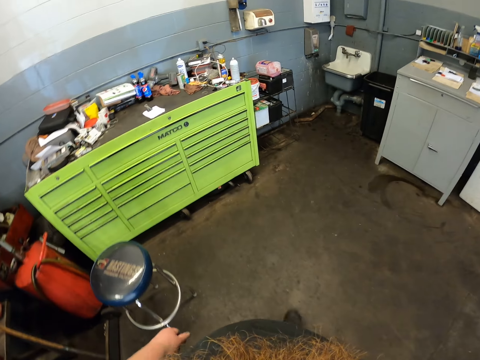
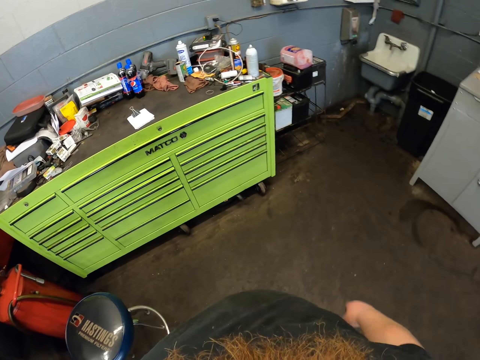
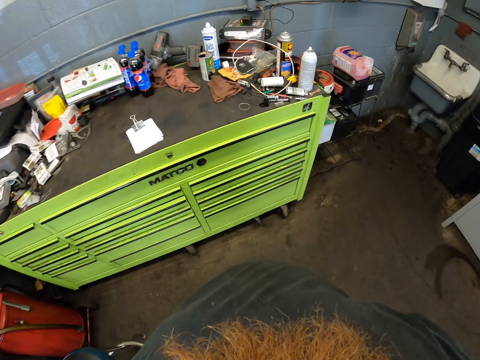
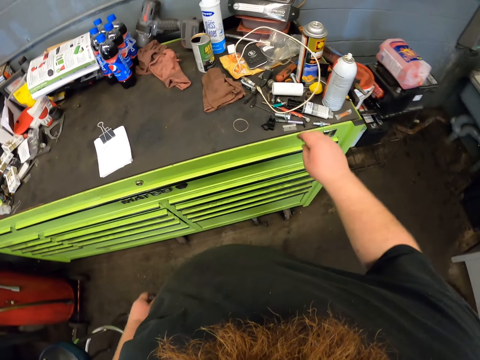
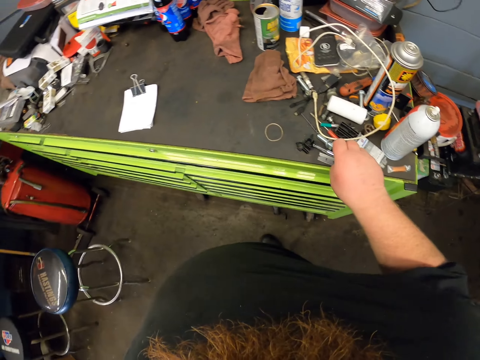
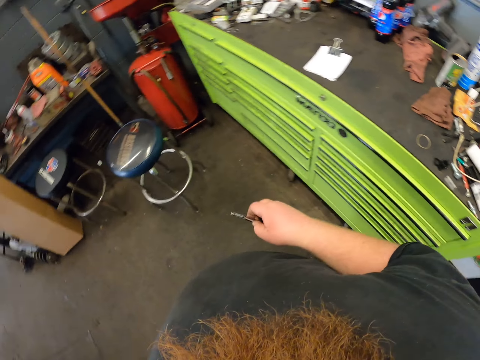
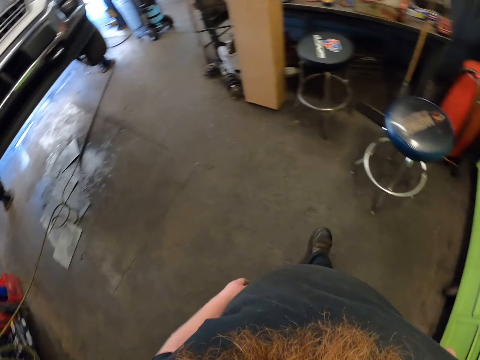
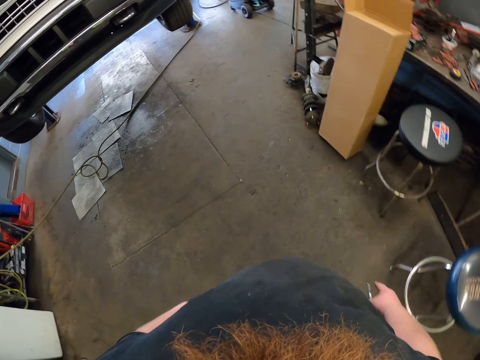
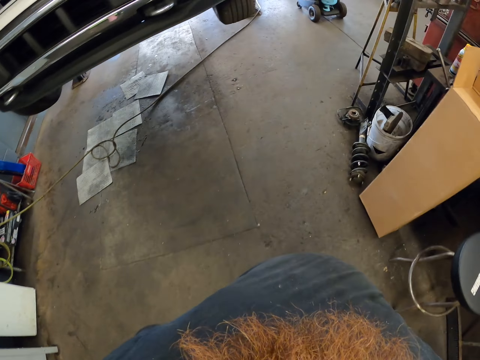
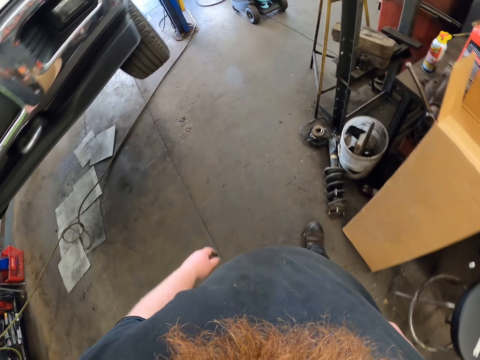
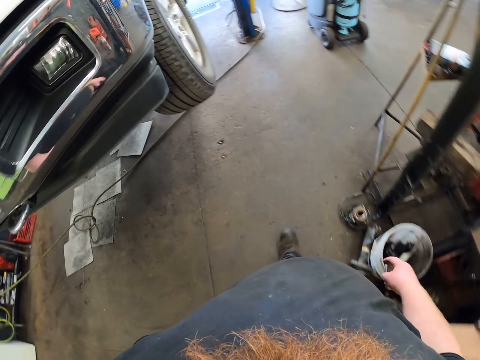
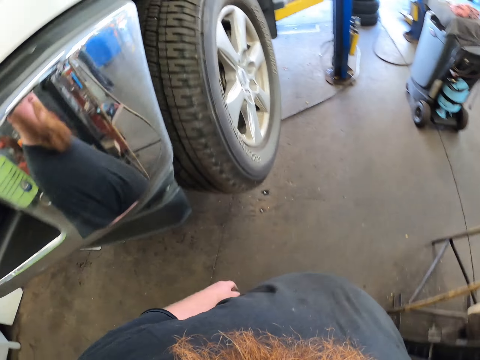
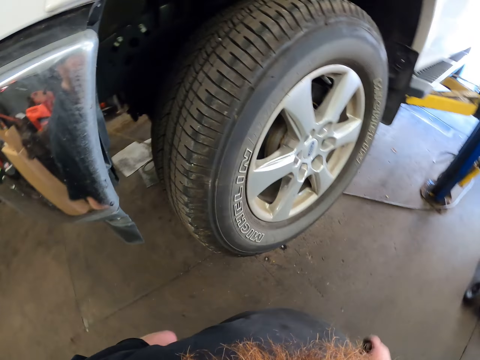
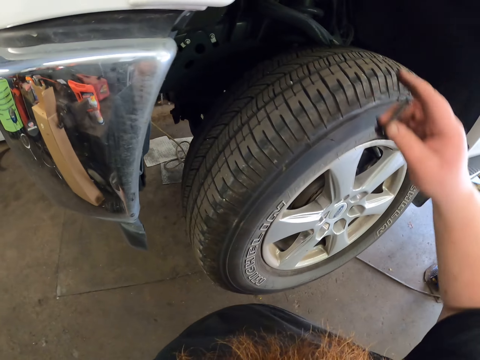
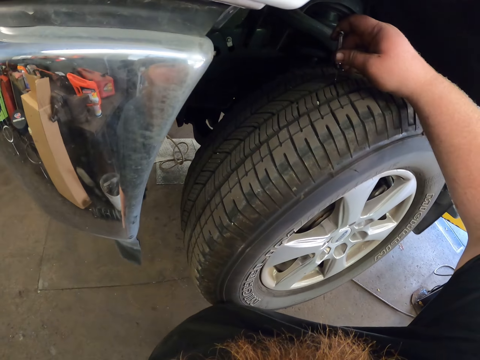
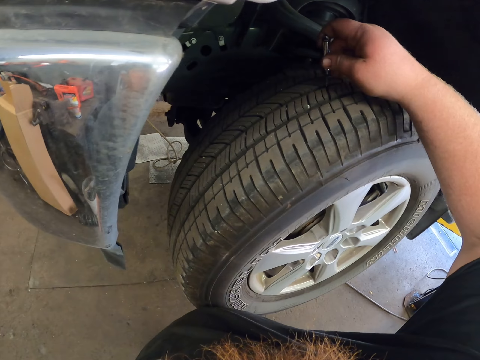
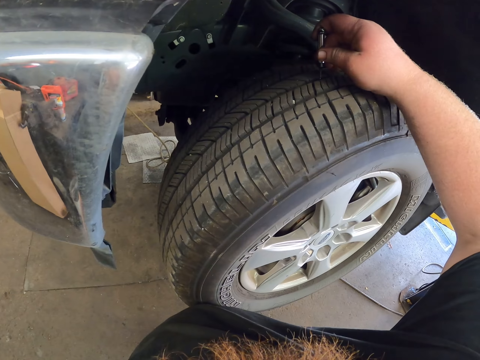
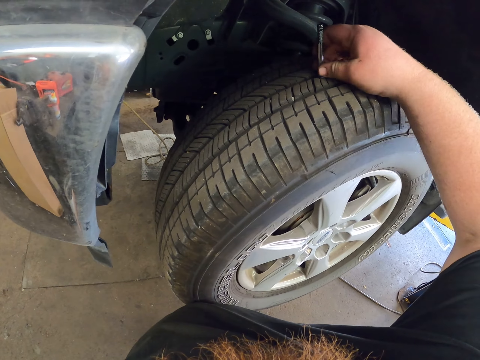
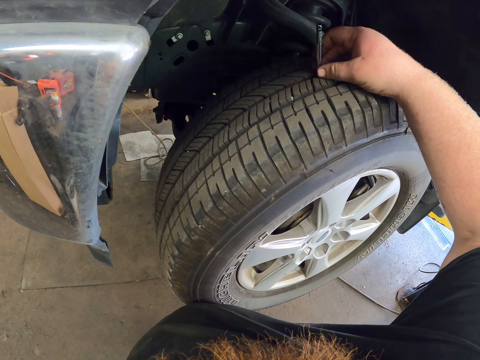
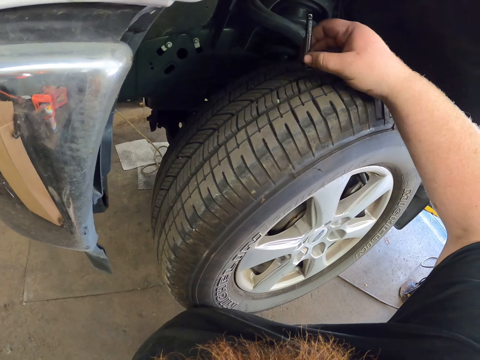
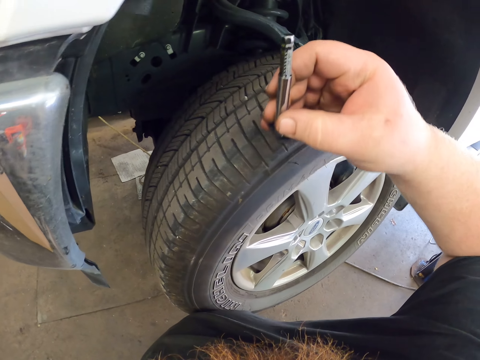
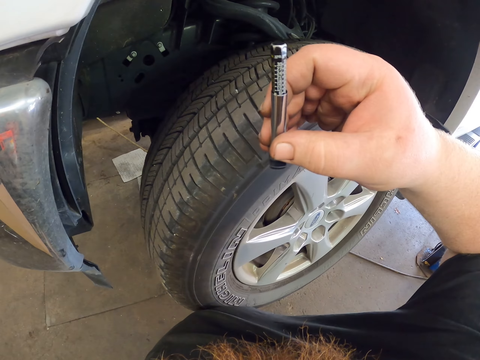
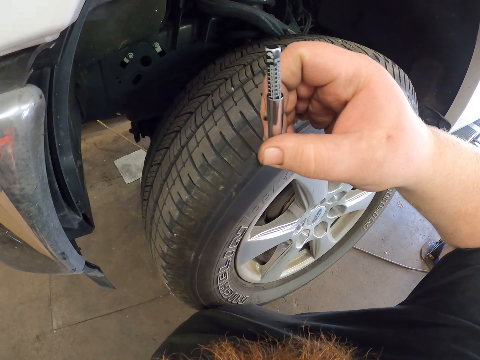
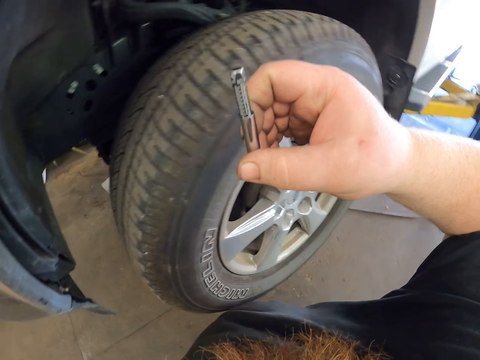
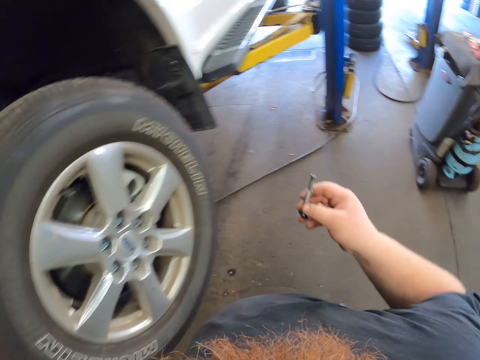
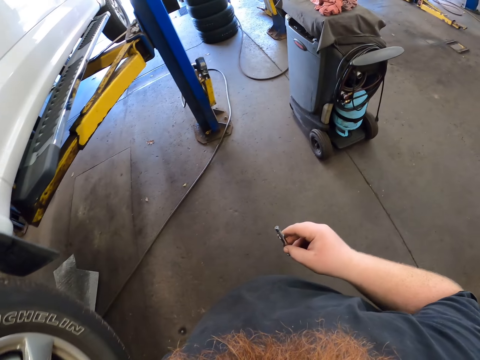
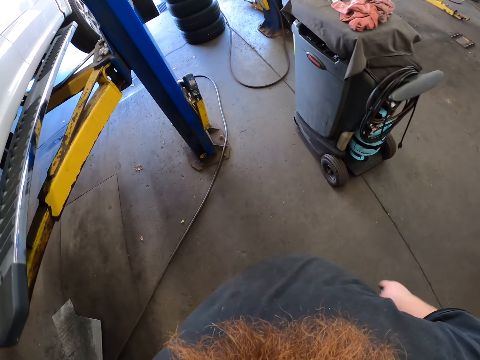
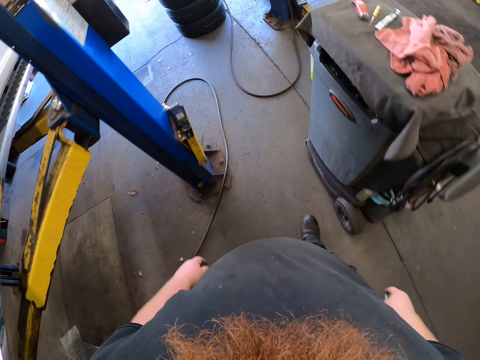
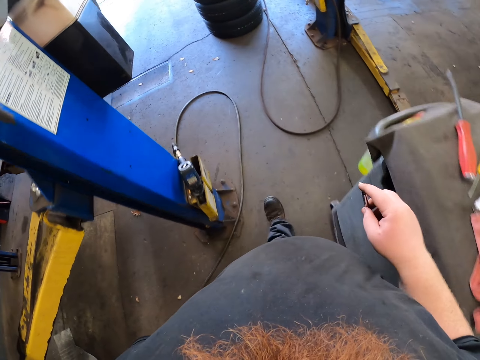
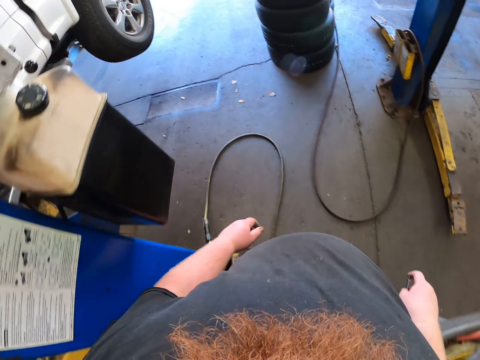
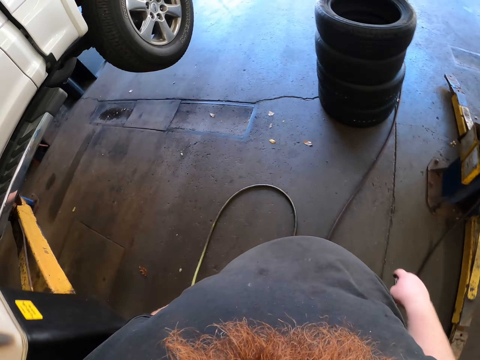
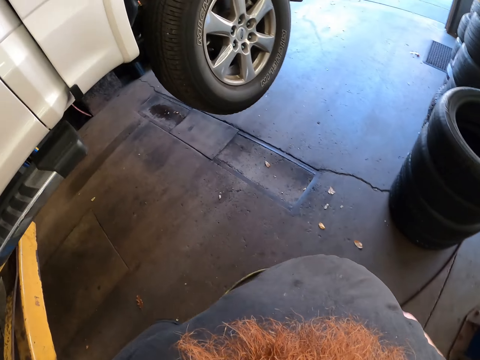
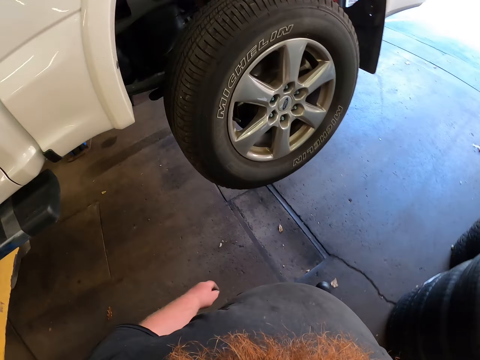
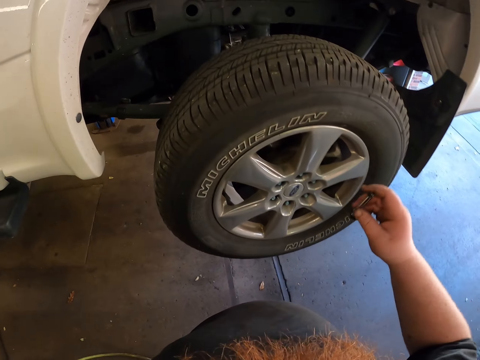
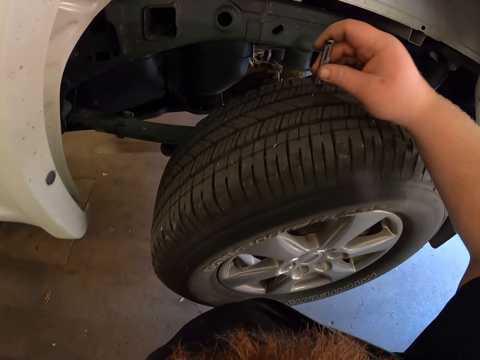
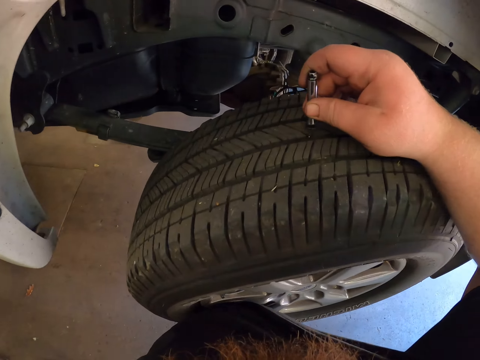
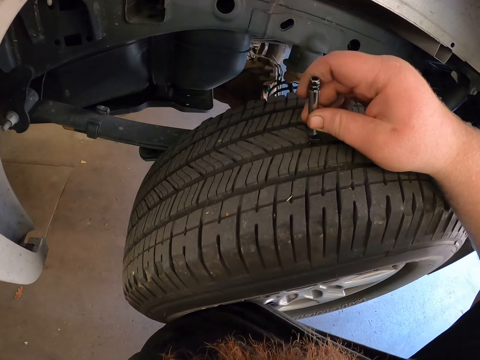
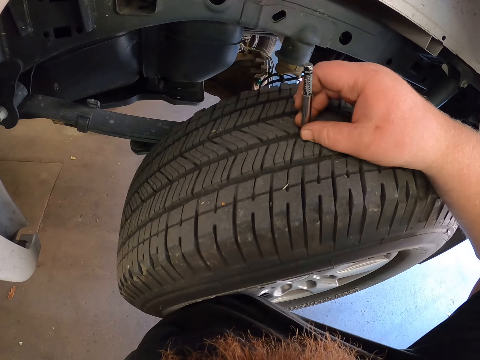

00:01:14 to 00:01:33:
The camera wearer picks up a tire tread gauge or steel. They walk in the room. They check tire wear with the tread gauge on the tyre. They stare at the steel. They walk in the room. They check tire wear with the tread gauge on the tyre.

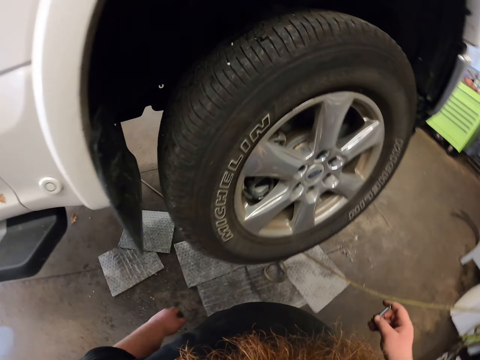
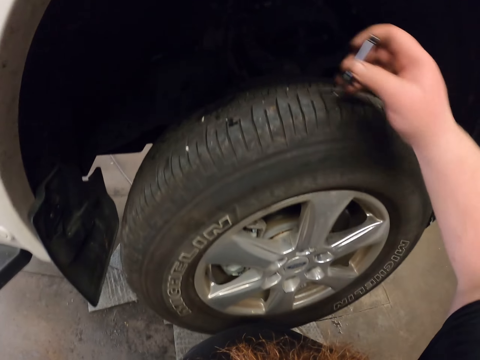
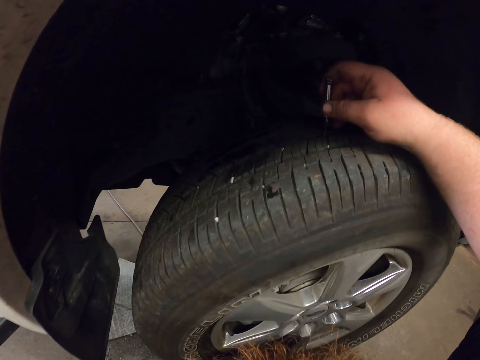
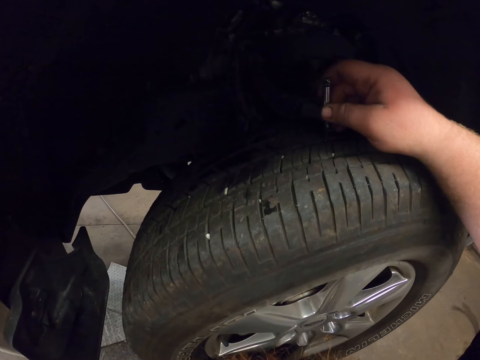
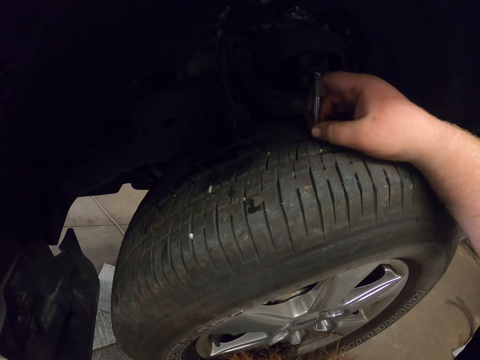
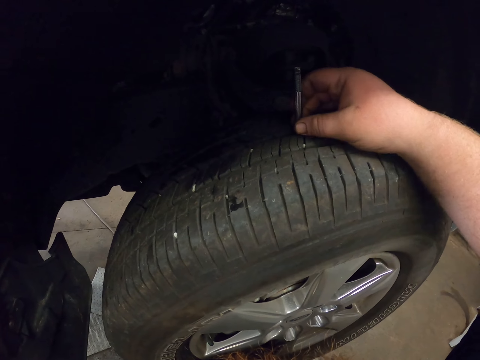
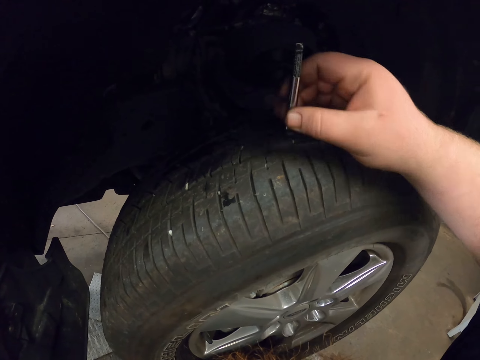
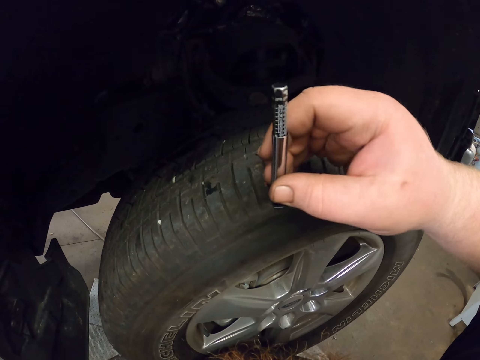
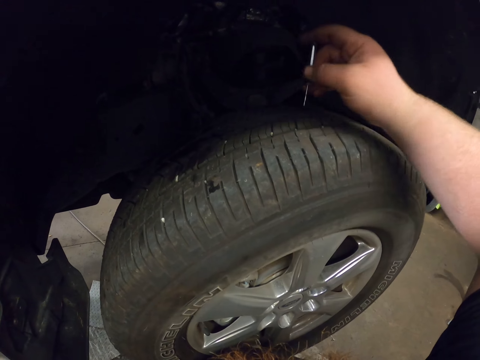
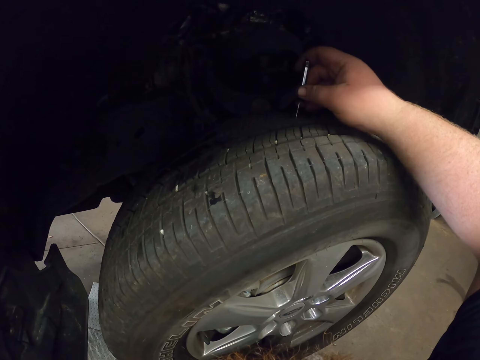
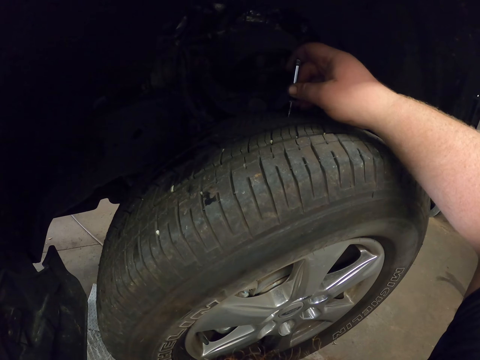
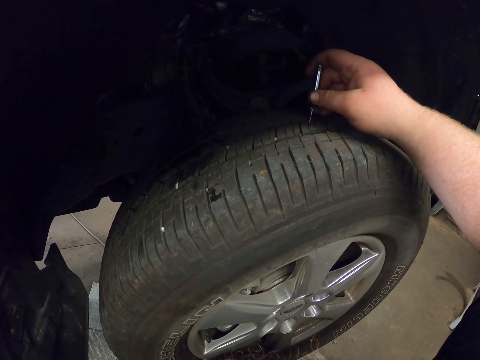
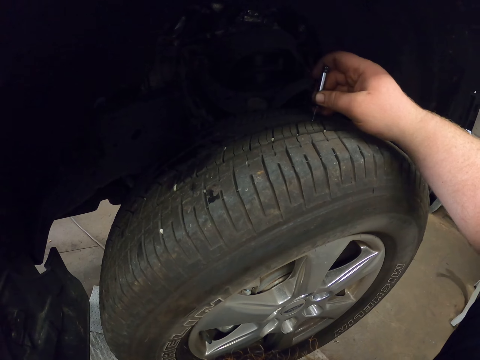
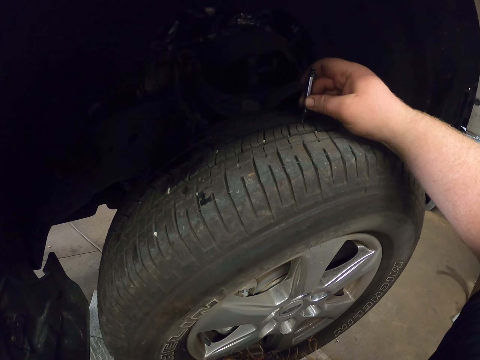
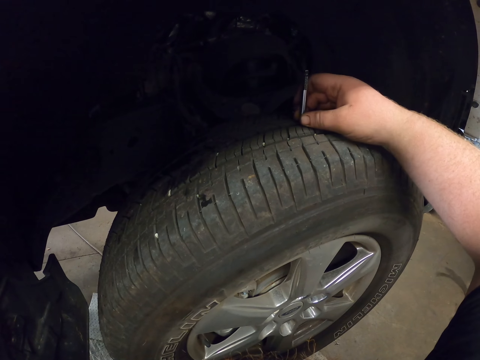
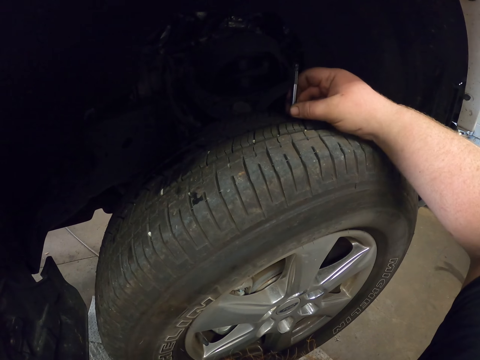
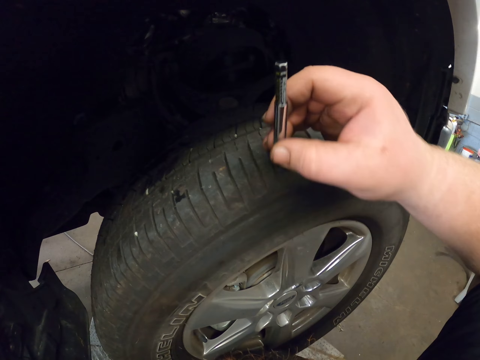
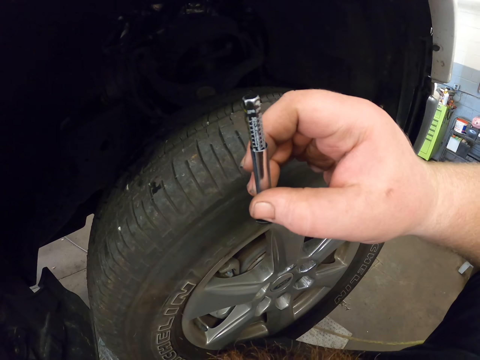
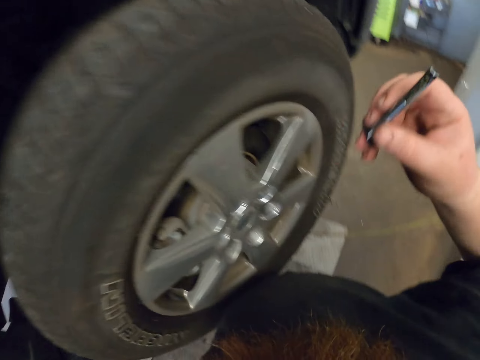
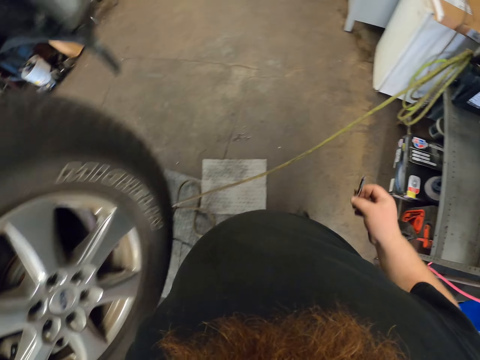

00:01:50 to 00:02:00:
The camera wearer checks tire wear with a tread gauge or steel on the tyre. They stare at the steel. They put the steel on the tyre. They stare at the steel.
